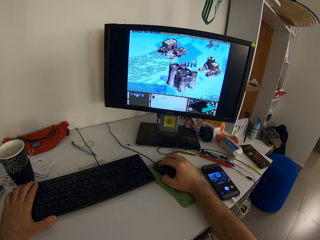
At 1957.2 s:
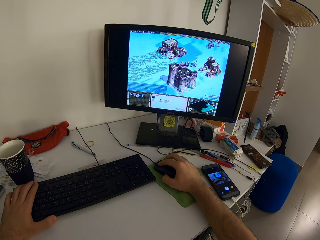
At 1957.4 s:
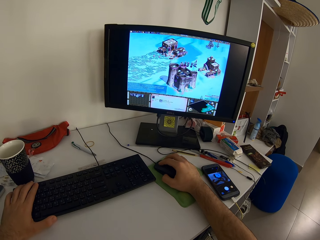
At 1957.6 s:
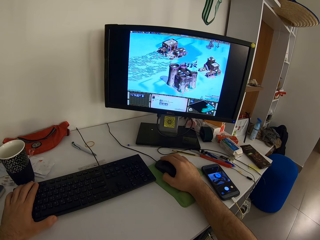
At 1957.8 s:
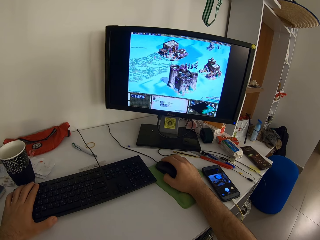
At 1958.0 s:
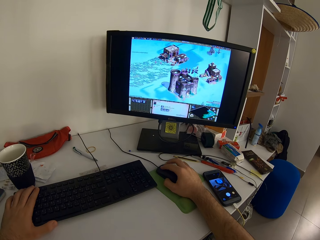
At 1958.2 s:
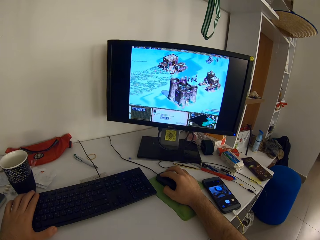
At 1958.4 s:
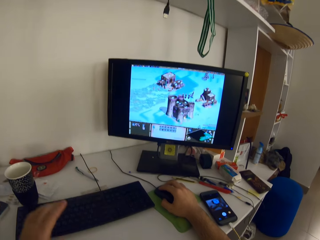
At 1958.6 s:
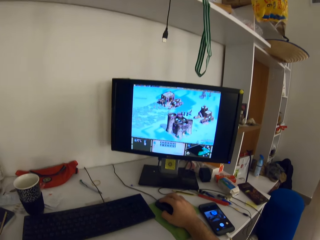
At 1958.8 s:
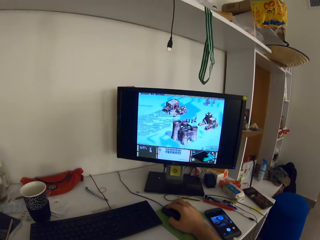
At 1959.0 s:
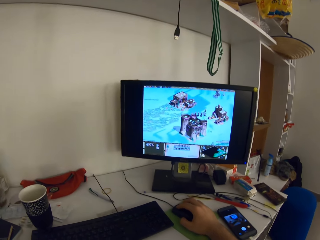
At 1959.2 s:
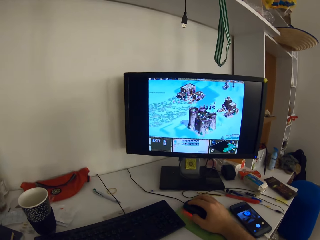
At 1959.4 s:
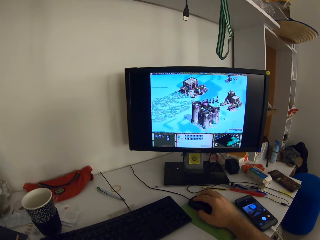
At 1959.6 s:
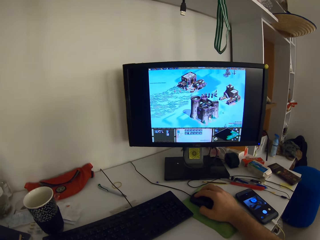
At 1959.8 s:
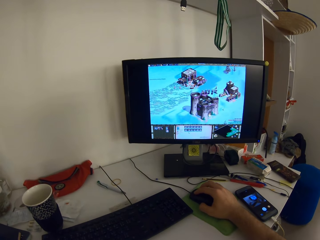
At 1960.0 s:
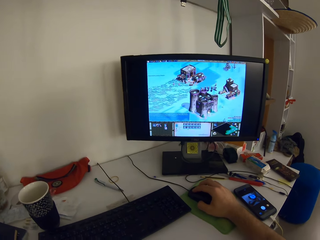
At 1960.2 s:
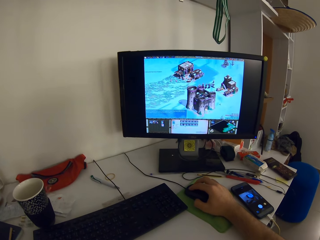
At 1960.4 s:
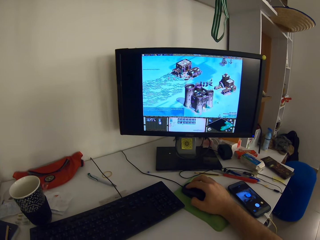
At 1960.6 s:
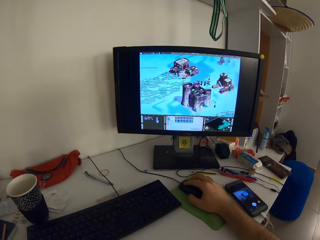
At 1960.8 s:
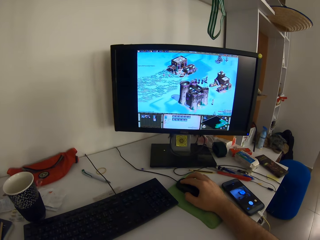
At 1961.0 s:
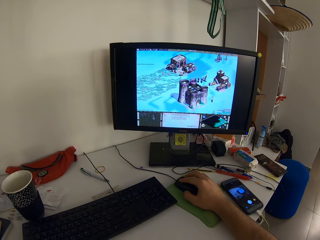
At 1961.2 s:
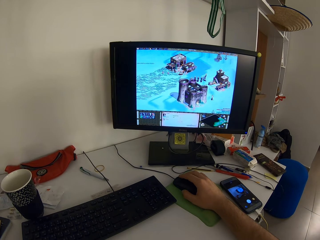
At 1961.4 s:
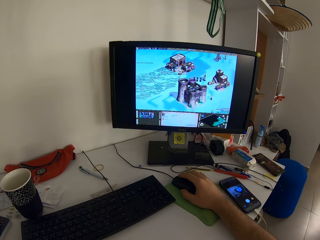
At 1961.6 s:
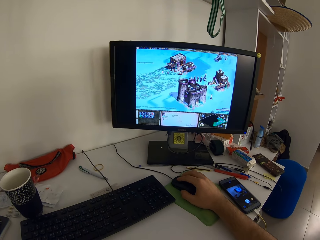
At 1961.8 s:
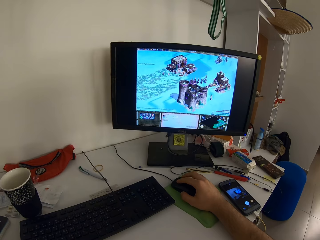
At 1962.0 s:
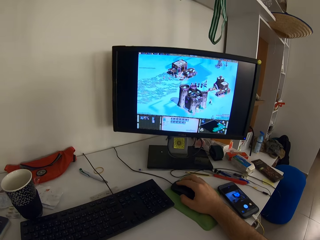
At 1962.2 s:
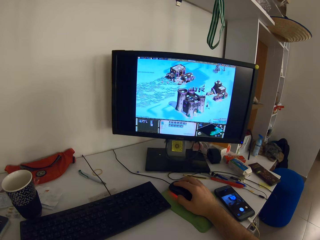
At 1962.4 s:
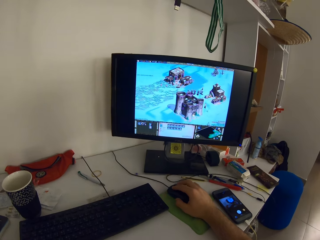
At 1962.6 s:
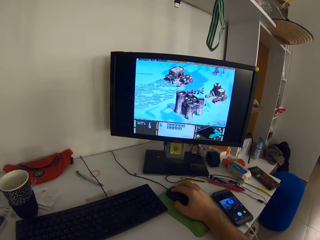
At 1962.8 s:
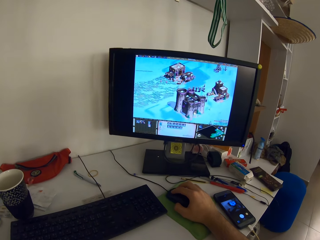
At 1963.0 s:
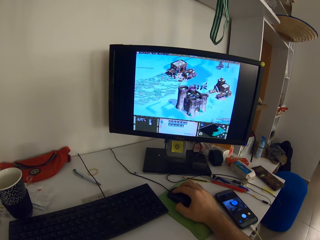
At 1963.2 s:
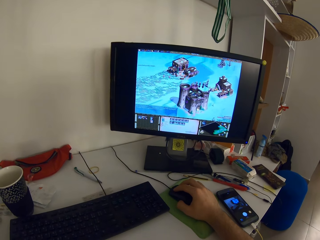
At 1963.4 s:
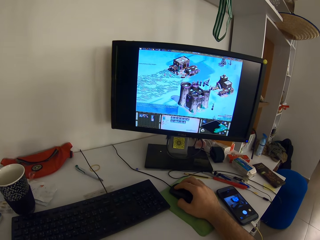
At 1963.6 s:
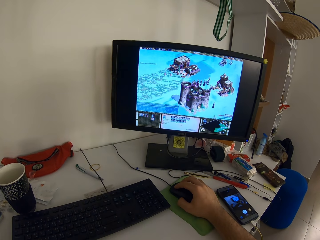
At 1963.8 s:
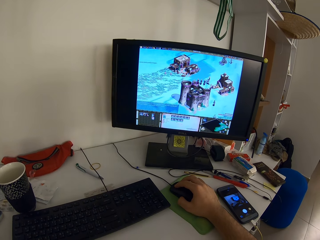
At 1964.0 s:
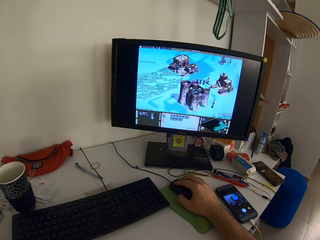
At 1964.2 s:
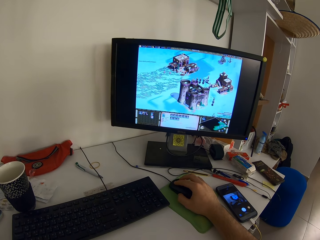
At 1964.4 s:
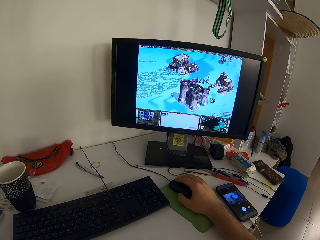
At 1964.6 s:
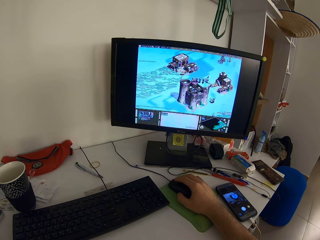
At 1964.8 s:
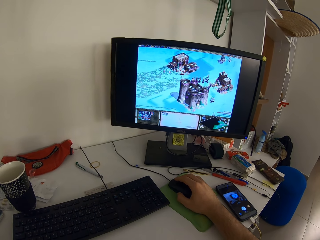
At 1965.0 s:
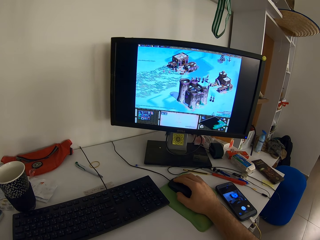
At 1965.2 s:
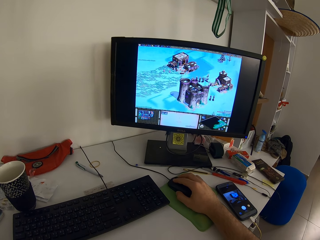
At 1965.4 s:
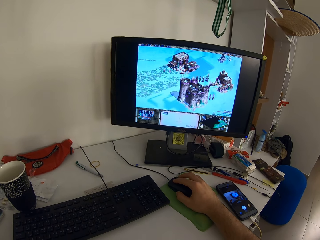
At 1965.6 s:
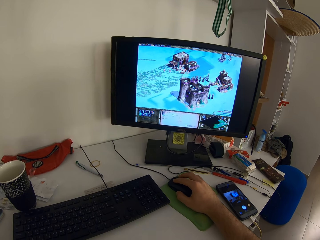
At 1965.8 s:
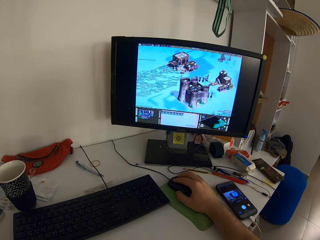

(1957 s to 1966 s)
The camera wearer removes his left hand from the keyboard. He plays a game on a monitor using a mouse.

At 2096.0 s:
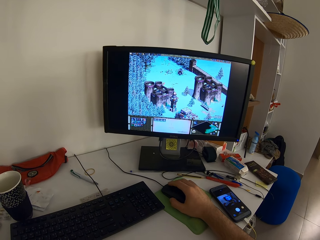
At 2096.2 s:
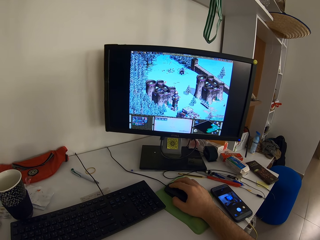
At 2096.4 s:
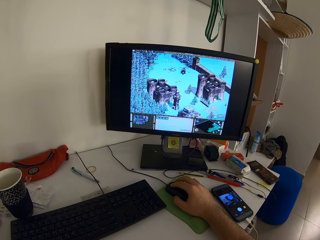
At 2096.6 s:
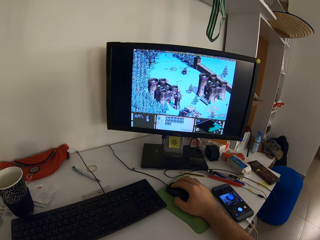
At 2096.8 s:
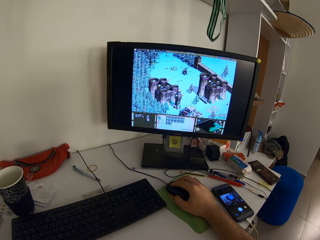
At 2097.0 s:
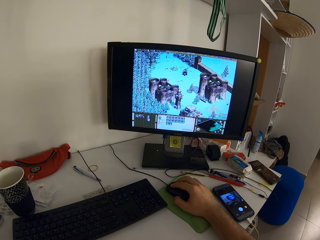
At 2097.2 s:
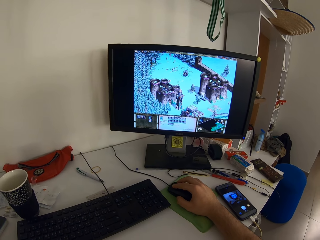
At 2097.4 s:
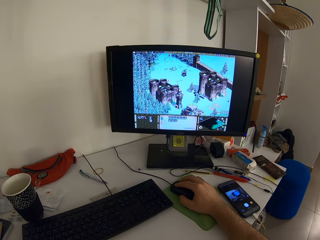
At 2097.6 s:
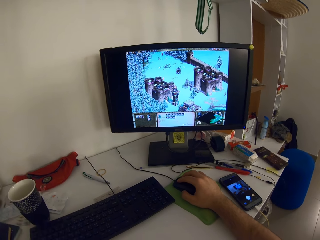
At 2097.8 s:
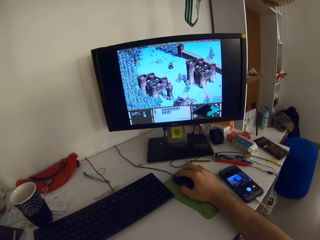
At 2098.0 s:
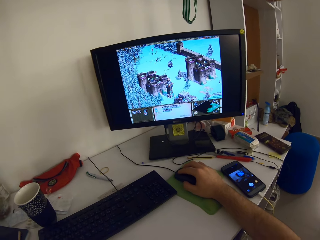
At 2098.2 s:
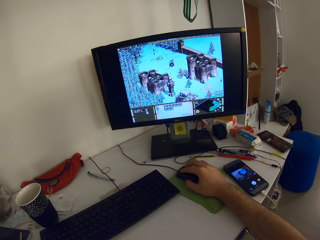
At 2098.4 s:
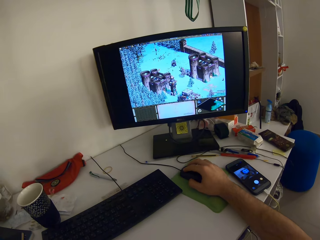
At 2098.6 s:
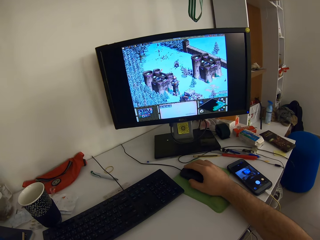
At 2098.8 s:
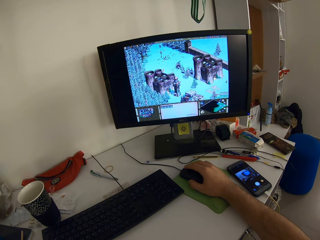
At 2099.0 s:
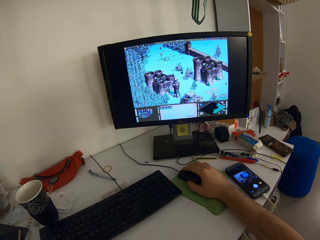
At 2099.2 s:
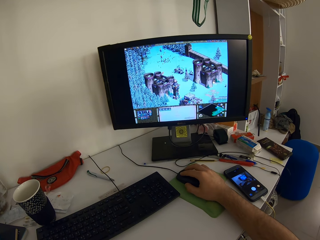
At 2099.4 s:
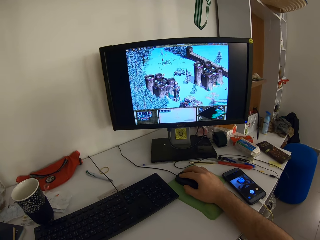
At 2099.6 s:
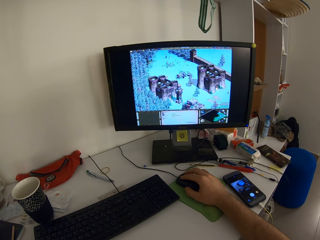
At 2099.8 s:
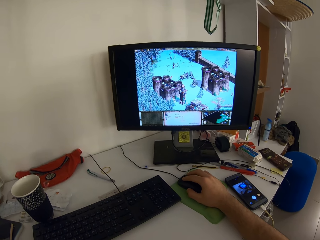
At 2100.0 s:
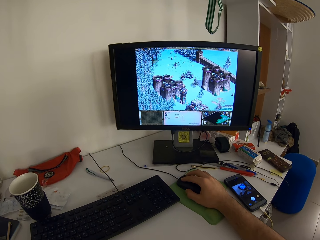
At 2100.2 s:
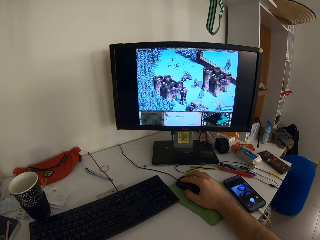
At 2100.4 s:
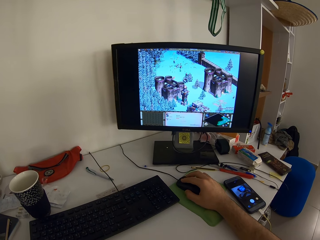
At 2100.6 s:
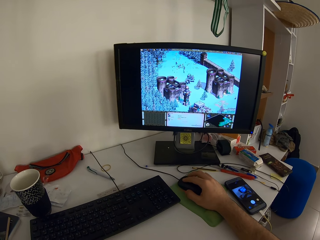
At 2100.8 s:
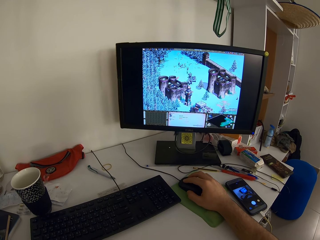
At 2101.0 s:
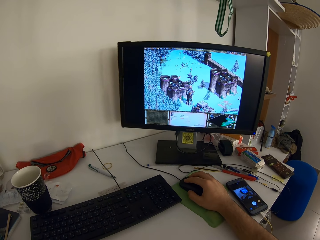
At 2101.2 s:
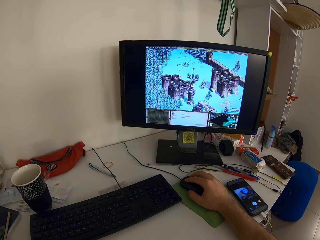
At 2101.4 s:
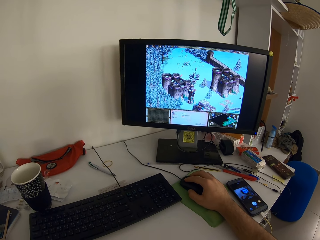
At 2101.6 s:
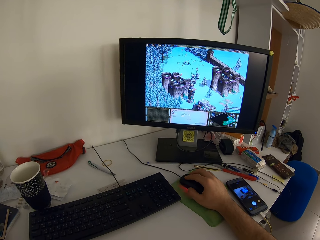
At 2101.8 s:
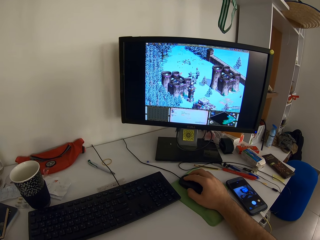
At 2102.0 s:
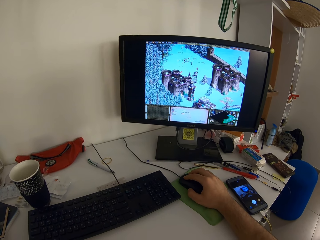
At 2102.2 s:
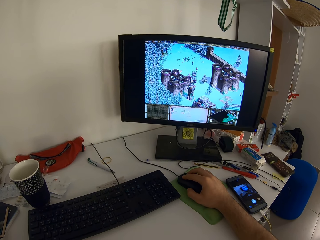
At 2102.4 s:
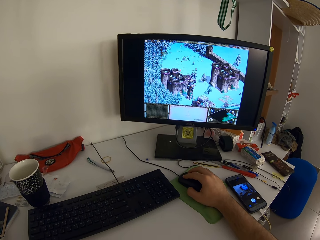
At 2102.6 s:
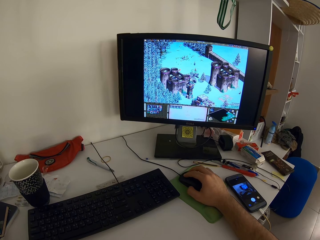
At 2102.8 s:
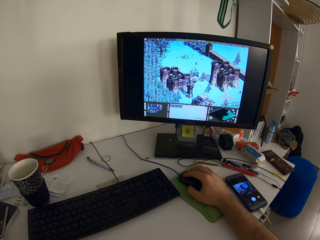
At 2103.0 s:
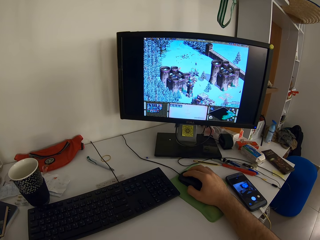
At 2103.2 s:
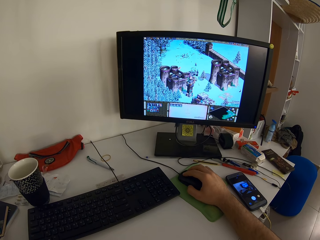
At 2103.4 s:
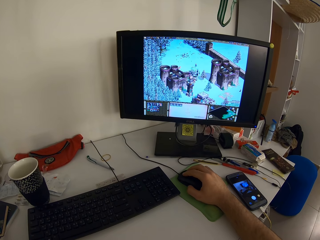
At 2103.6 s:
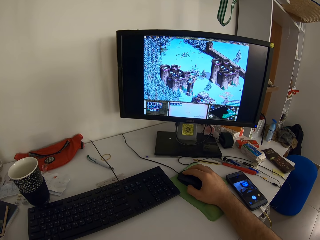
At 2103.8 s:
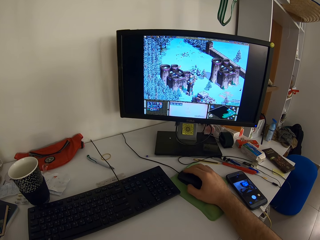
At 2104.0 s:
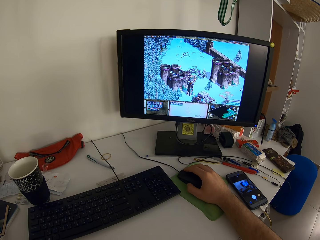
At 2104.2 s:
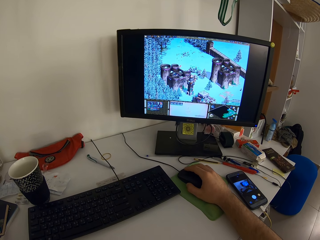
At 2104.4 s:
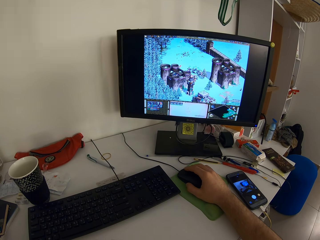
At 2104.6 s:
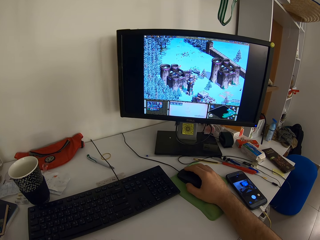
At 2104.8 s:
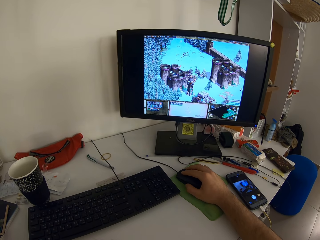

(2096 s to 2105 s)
The camera wearer moves his left hand. He plays a game on a monitor using a mouse.

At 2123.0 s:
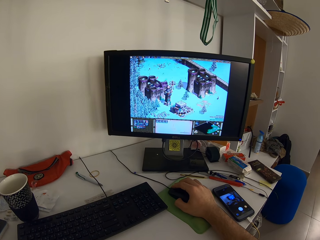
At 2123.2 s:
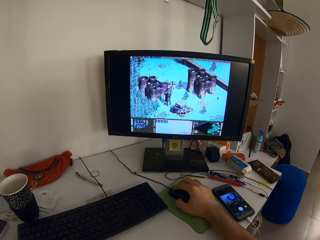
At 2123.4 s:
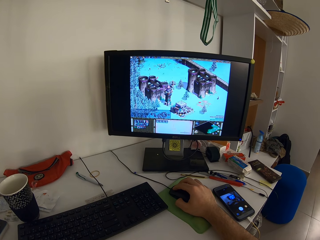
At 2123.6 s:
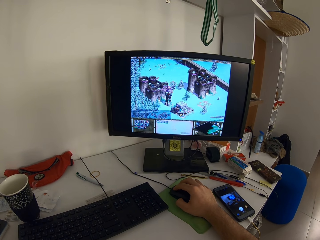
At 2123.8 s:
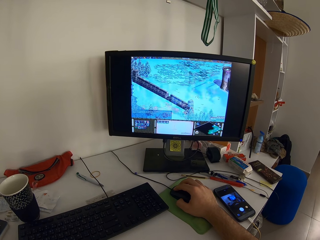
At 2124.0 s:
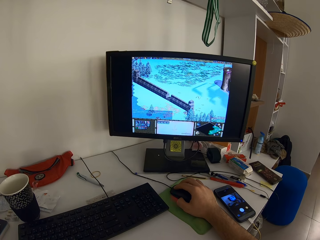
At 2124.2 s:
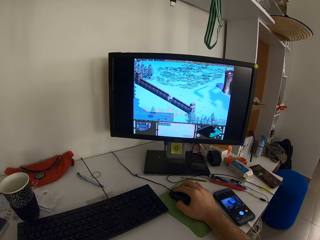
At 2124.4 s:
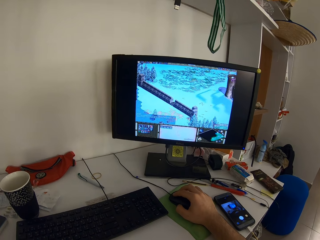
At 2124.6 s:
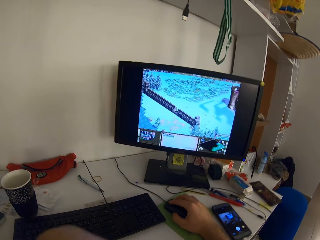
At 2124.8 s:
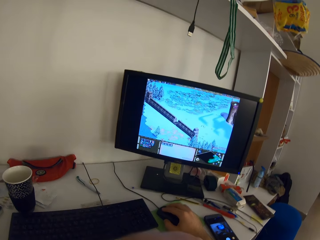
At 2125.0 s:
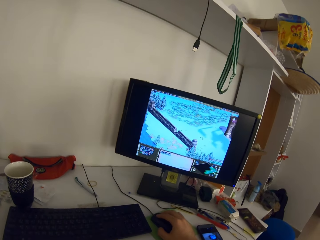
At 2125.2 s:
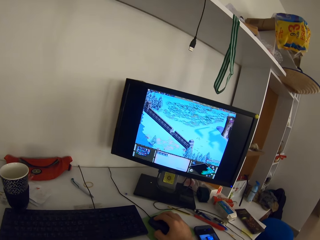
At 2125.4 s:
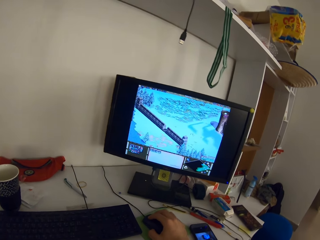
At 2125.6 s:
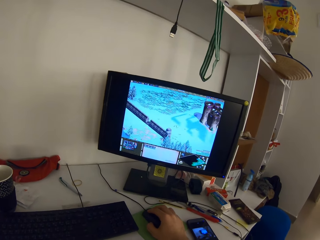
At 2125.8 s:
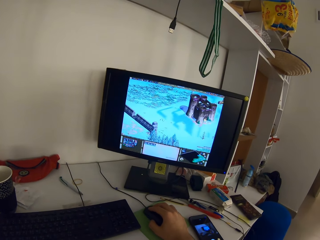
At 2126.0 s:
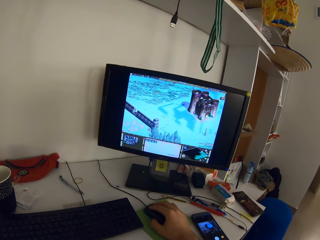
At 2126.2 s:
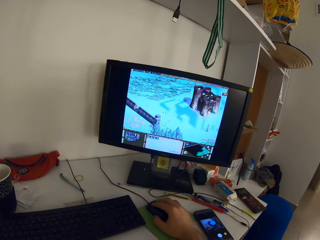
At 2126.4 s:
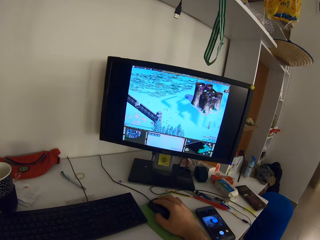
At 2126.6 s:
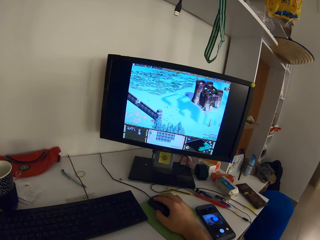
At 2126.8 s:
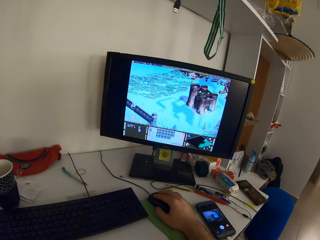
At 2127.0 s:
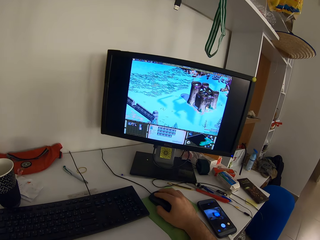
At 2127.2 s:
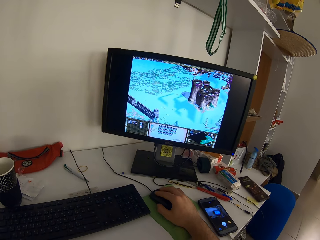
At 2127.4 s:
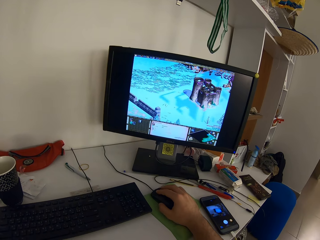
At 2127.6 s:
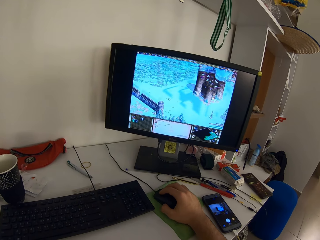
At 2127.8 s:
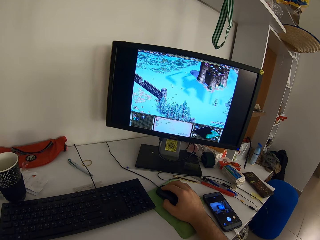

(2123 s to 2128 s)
The camera wearer moves his left hand. He plays a game on a monitor using a mouse.
